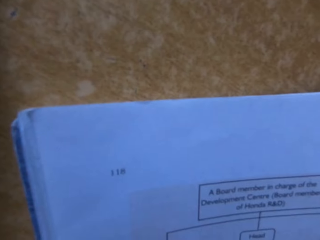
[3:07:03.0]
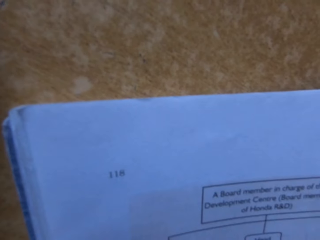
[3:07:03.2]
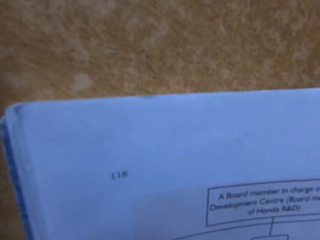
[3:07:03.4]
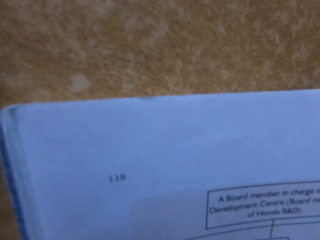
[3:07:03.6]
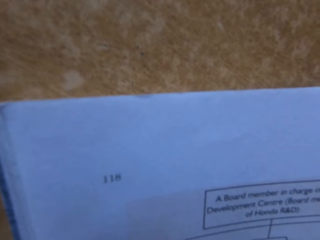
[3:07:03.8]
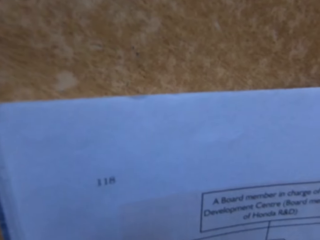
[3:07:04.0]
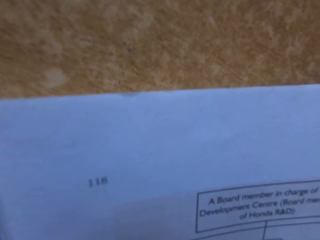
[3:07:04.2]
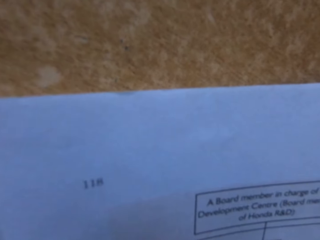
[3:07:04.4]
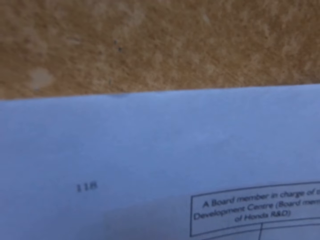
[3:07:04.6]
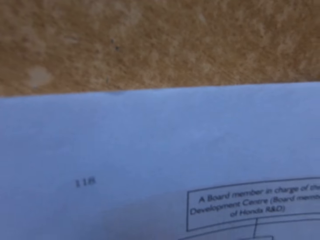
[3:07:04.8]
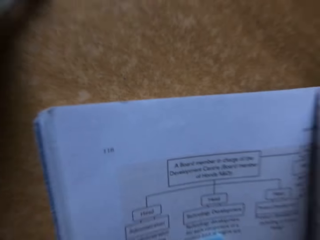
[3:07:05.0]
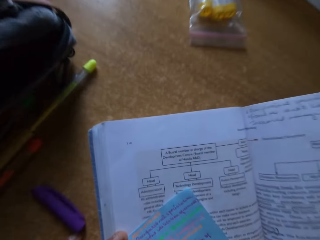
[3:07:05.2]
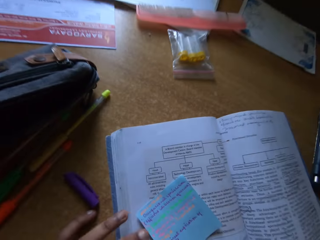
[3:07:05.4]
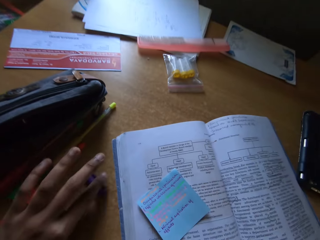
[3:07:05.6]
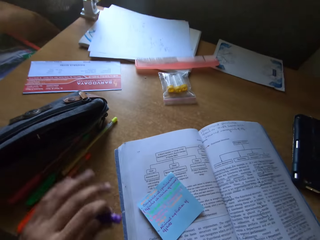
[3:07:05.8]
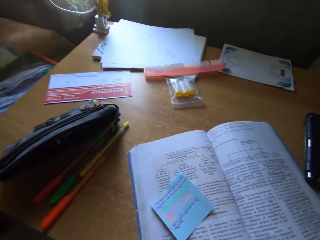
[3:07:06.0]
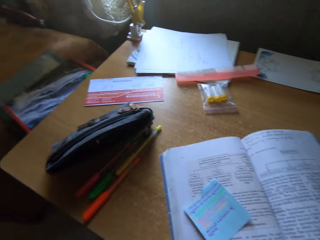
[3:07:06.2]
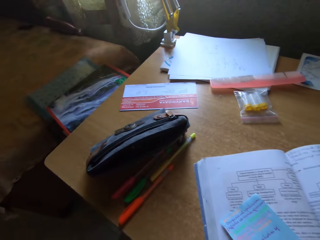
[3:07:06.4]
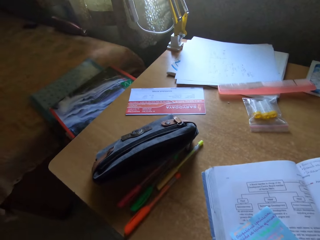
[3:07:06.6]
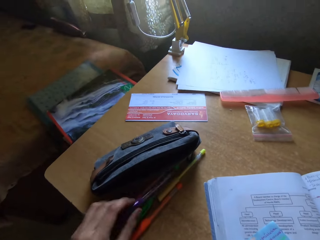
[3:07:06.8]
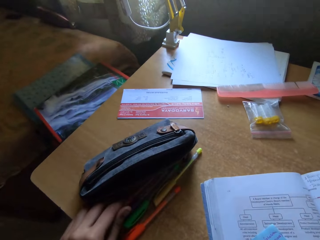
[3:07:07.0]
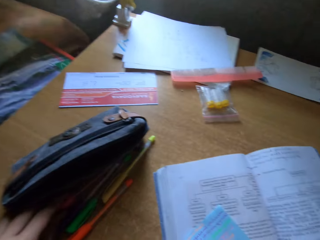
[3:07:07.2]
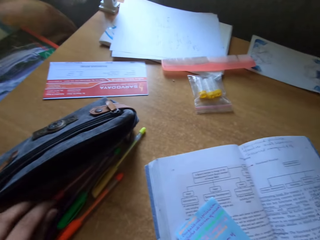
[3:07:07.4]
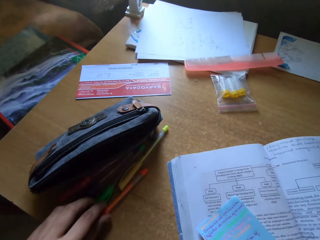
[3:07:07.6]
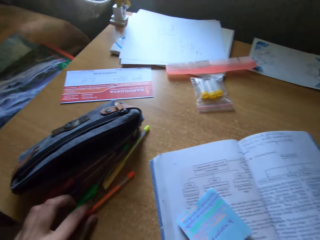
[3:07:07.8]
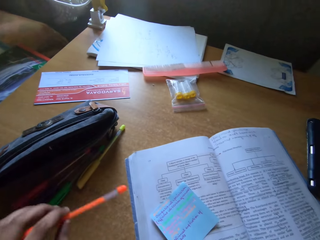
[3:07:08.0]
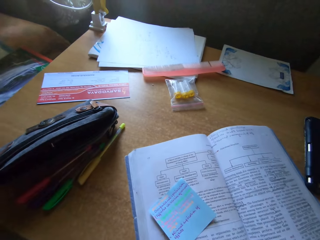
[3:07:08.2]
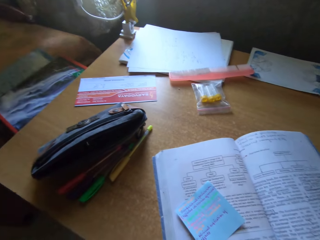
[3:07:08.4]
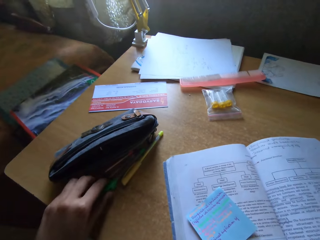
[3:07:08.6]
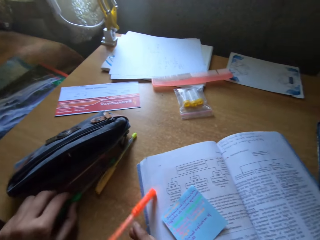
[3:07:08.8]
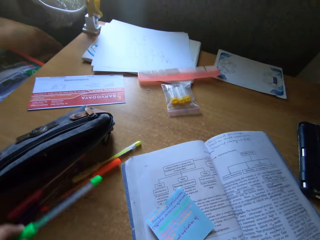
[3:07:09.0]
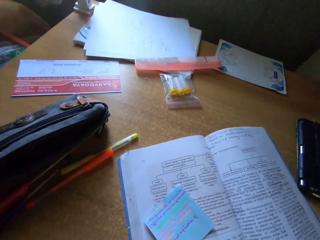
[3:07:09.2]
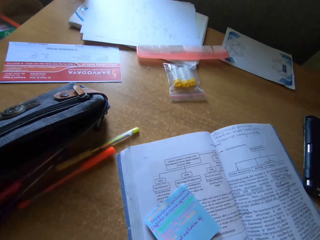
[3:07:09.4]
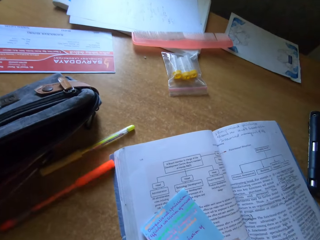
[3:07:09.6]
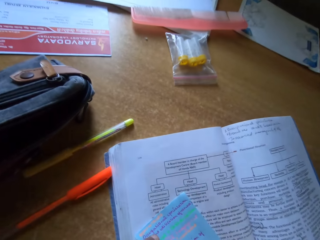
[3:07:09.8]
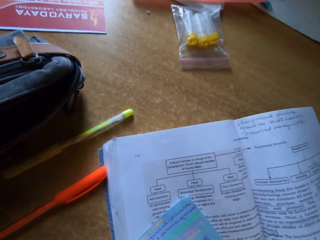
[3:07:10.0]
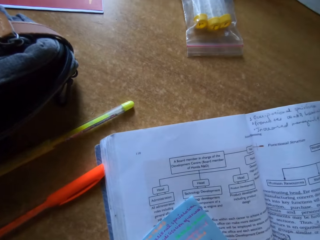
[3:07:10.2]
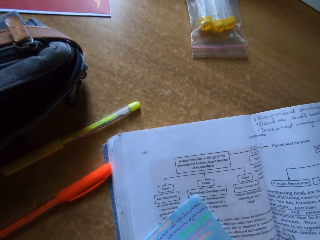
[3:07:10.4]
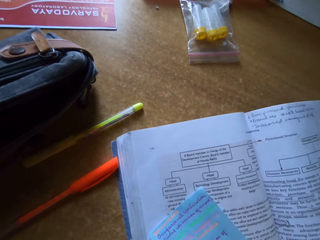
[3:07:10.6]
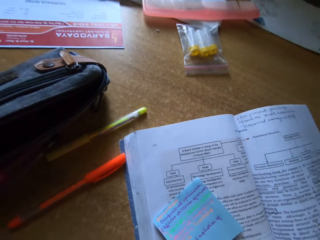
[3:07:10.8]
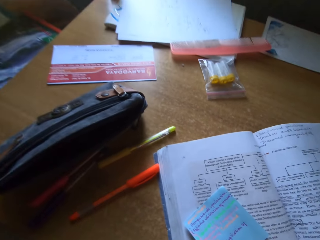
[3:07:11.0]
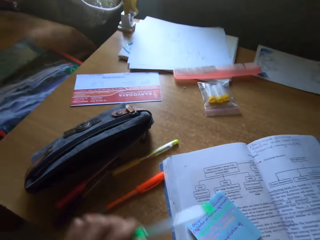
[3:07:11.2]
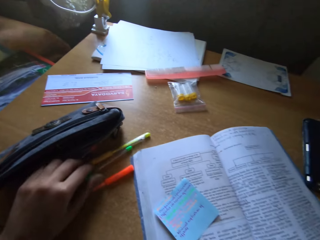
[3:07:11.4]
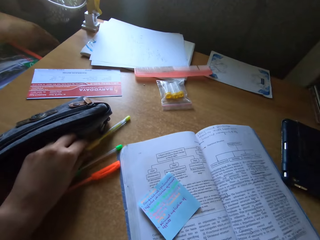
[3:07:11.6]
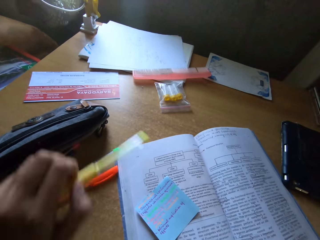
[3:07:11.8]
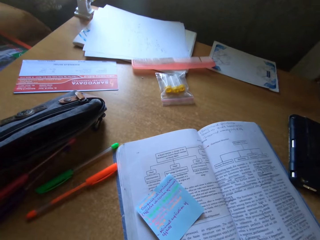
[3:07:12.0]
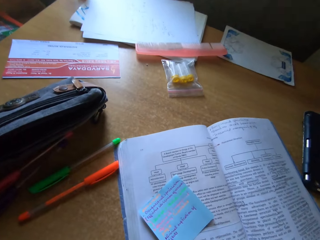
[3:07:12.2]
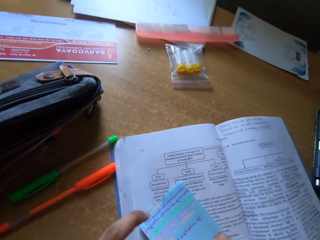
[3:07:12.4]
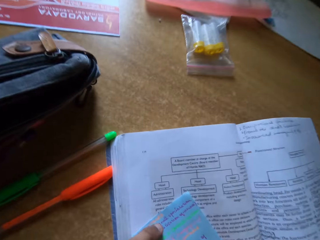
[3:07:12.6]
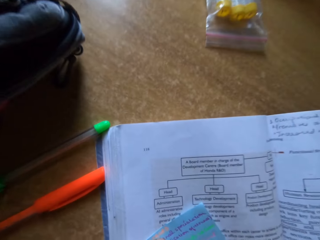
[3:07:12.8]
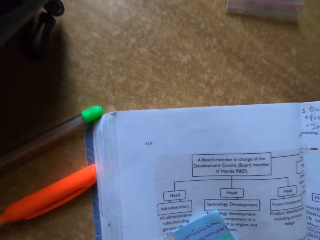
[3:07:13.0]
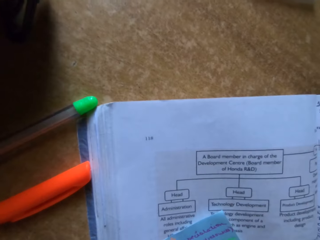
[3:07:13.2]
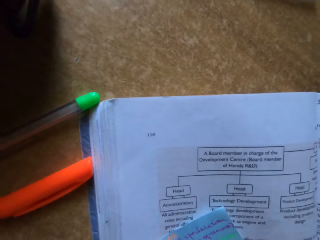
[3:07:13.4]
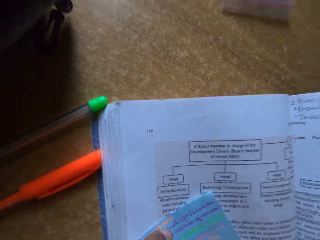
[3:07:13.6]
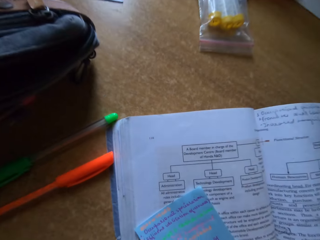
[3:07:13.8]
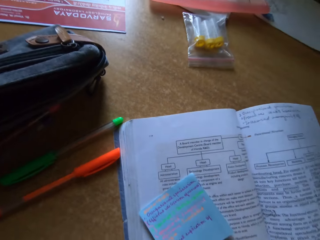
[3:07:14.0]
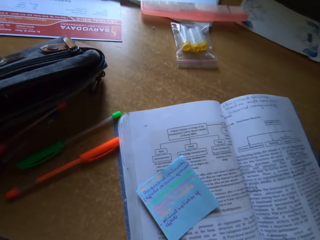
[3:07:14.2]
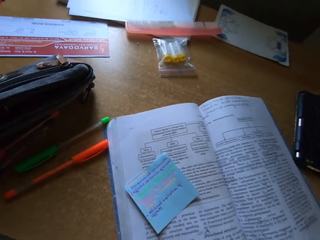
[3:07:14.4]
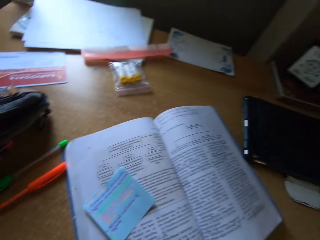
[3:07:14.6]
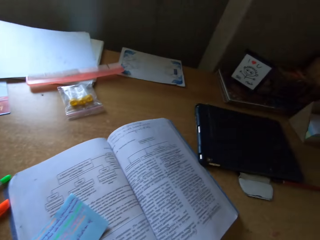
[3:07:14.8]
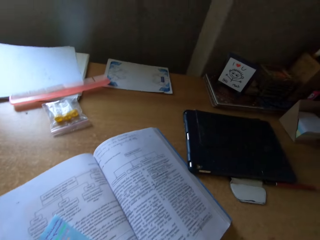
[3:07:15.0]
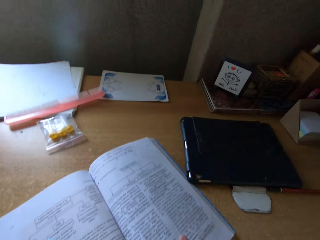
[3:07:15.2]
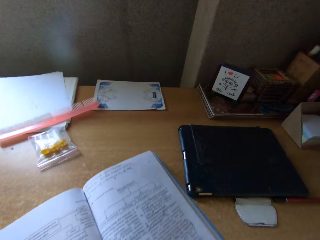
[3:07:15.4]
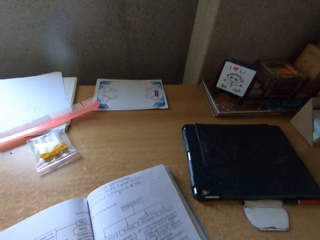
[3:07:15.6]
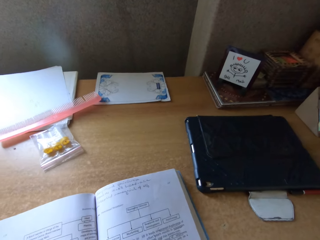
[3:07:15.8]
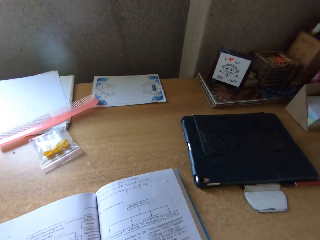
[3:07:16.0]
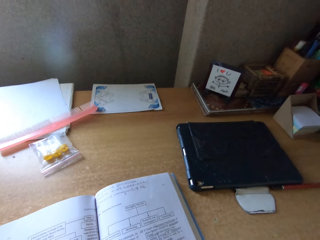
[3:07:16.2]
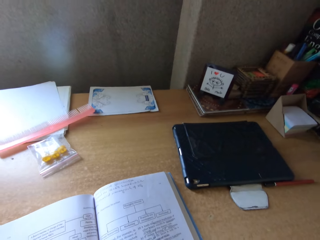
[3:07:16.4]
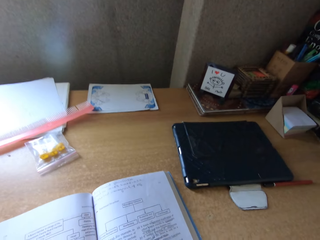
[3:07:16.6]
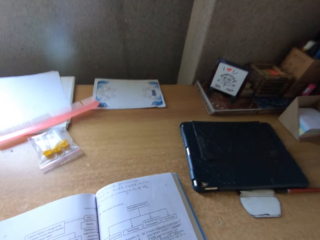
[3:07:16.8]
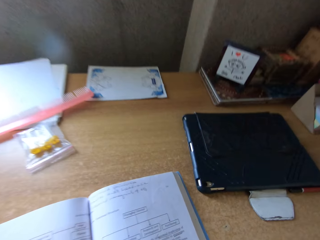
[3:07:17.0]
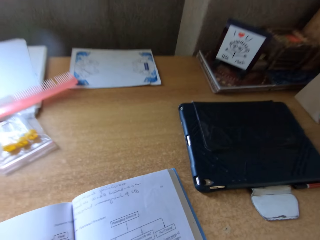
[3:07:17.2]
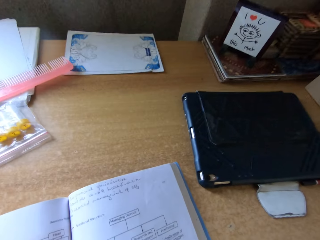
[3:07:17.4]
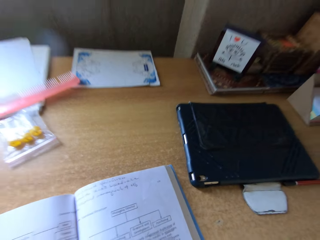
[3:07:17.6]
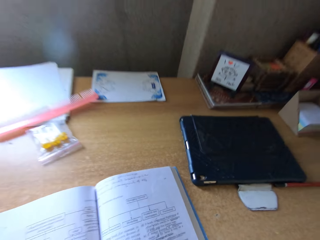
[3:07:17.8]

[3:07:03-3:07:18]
The camera wearer picks up the pen lid from the table. They pick up a pen. They put the pen on the table. They pick up the pen from the table. They put the pen on the table. They write on the paper. They put the pen on the table. They pick up the pen from the table. They write on the paper. They read the book. They look around. They move the book on the table.

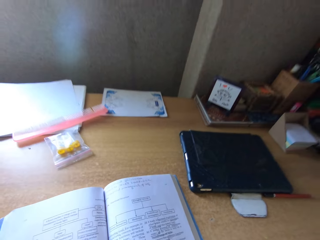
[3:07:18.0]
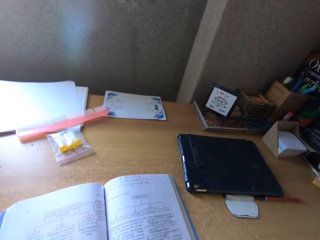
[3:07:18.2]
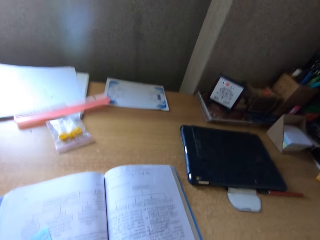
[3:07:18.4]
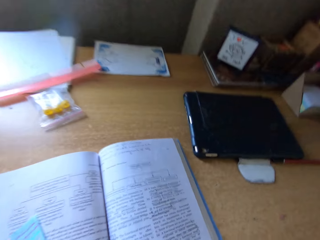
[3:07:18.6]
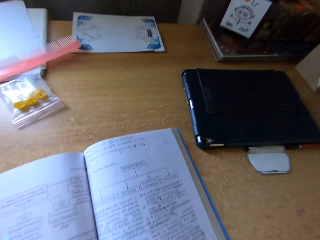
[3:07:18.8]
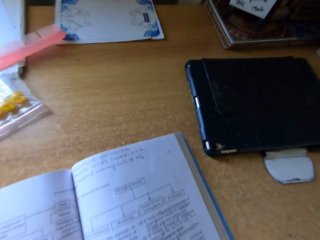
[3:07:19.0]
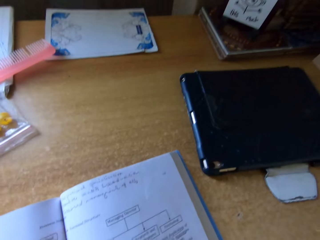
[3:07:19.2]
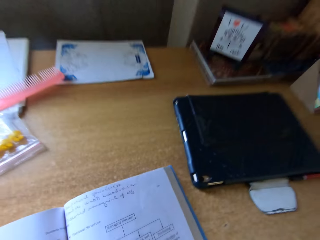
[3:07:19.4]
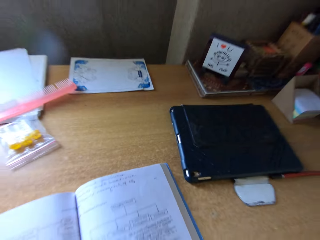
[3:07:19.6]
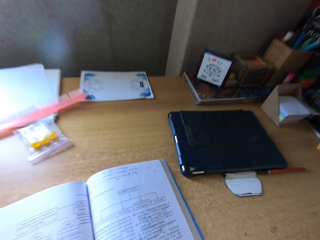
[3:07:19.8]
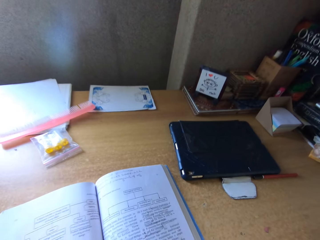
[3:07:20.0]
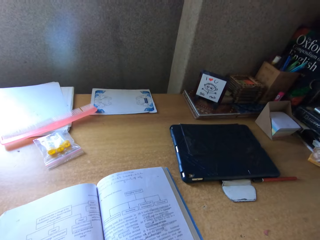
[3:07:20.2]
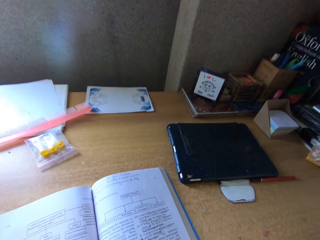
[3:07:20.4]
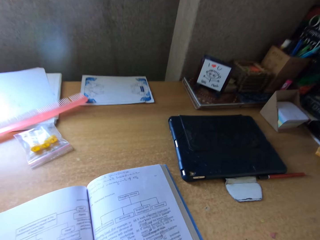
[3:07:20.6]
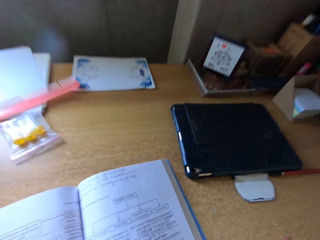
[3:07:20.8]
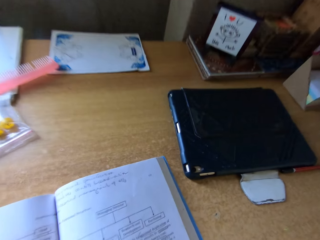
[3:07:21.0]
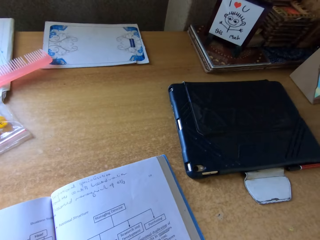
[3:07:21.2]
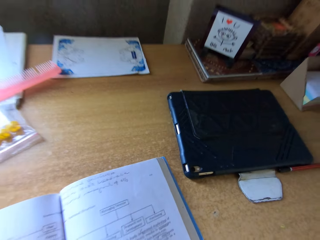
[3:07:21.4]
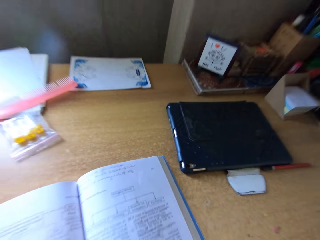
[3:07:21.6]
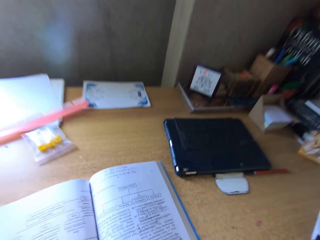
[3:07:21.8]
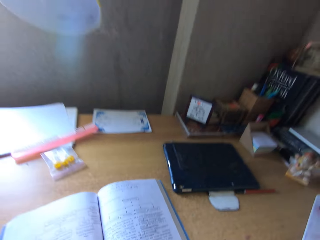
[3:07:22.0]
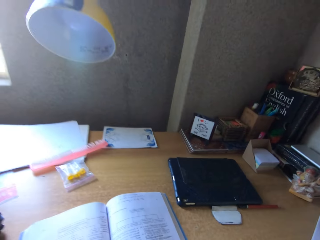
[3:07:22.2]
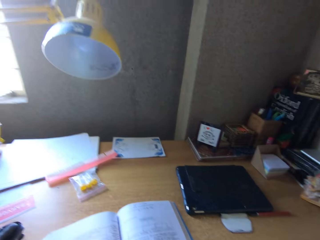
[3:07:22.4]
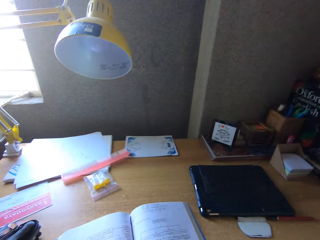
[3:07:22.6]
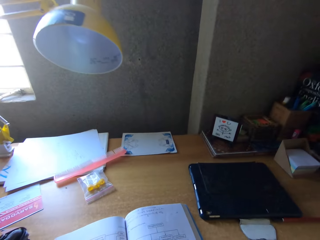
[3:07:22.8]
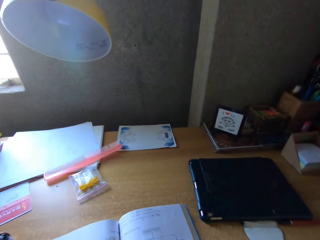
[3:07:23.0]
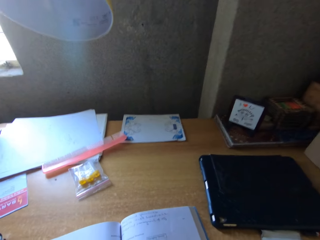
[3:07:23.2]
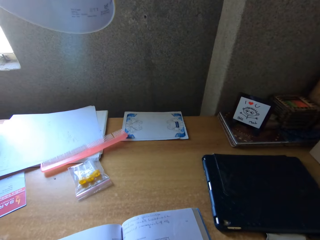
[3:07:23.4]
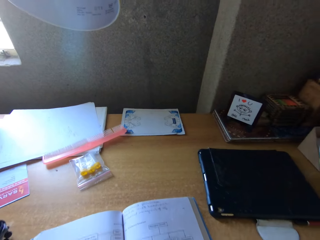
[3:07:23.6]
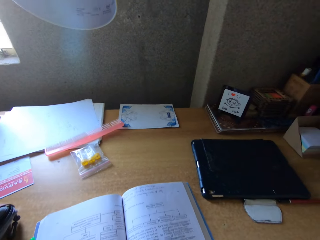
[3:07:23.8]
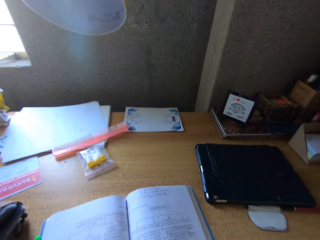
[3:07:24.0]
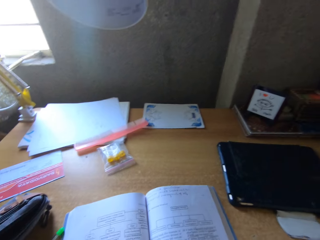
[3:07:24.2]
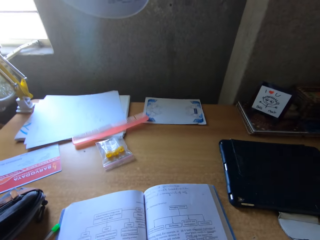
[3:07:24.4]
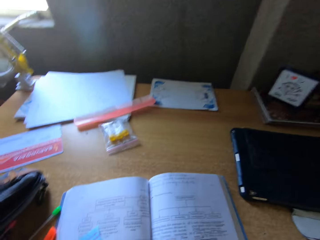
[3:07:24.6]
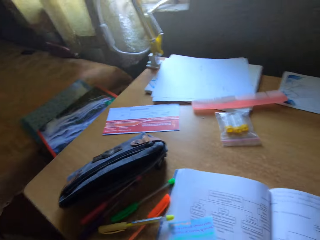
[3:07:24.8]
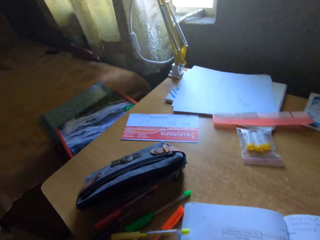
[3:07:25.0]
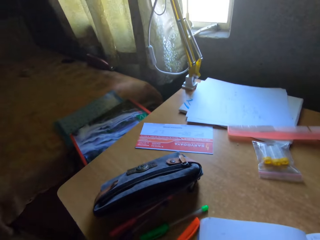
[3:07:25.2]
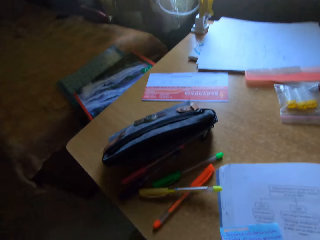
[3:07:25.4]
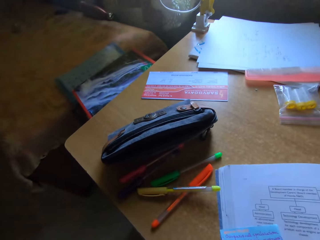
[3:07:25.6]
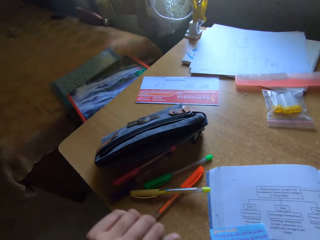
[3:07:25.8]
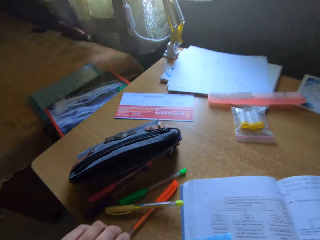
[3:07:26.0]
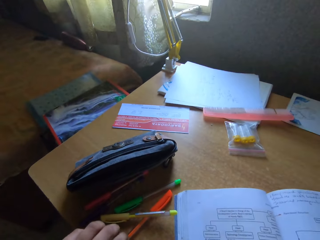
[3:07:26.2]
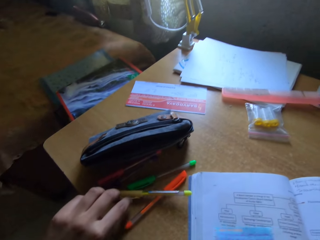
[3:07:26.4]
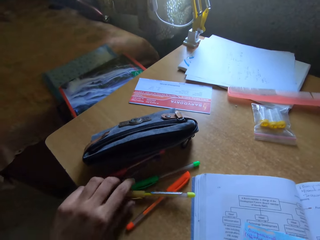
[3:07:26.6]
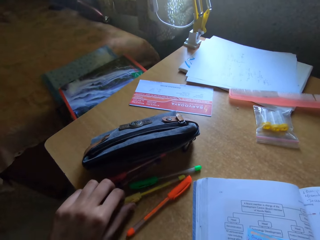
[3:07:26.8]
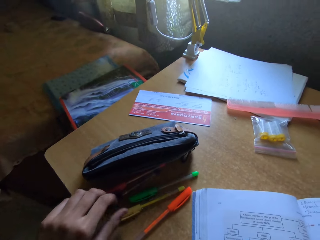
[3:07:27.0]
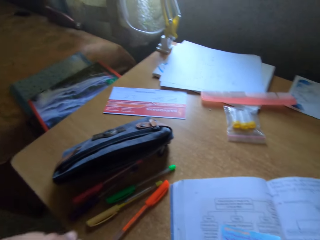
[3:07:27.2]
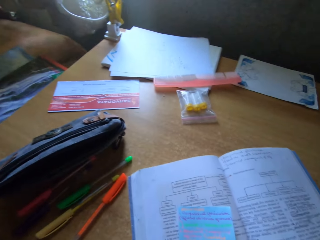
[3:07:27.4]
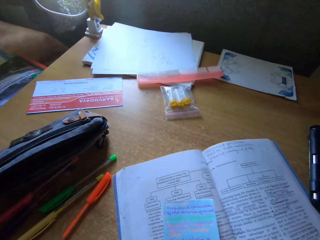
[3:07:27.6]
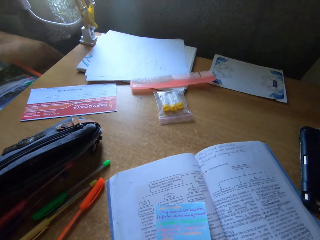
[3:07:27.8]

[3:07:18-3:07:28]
The camera wearer adjusts a pen on the table. They hold pens on the table.
